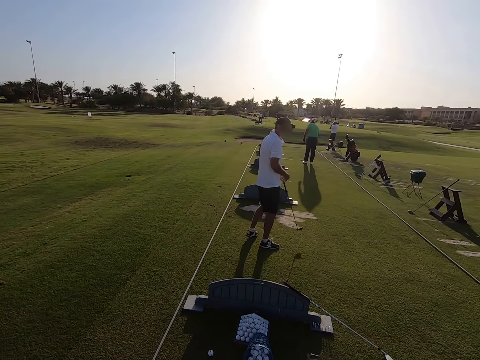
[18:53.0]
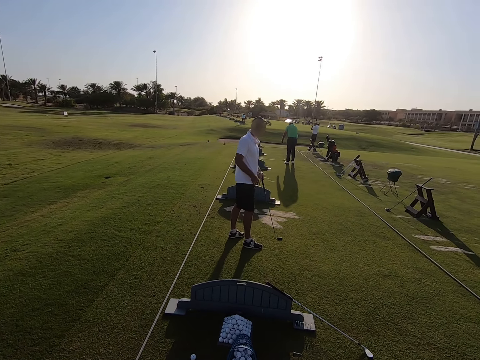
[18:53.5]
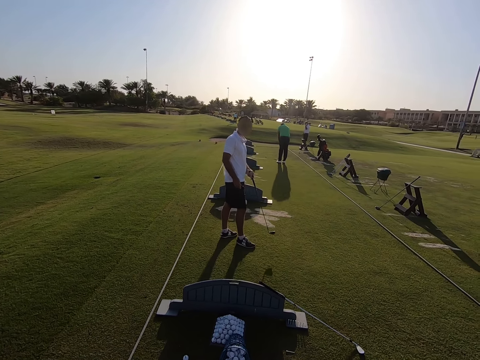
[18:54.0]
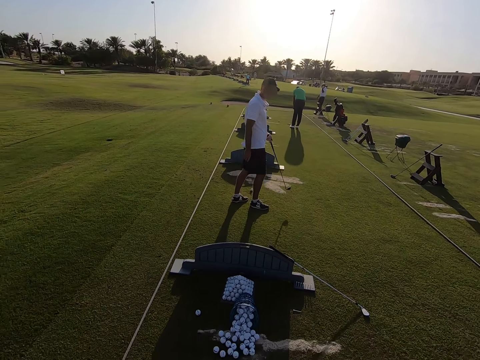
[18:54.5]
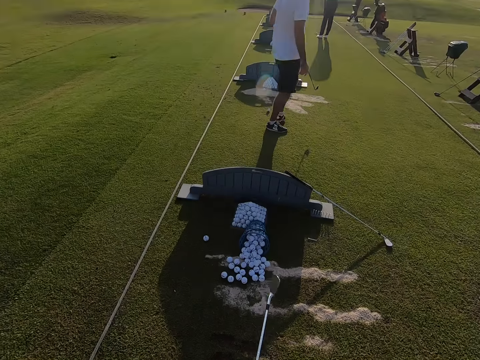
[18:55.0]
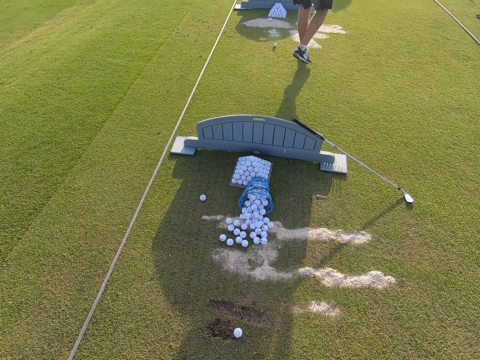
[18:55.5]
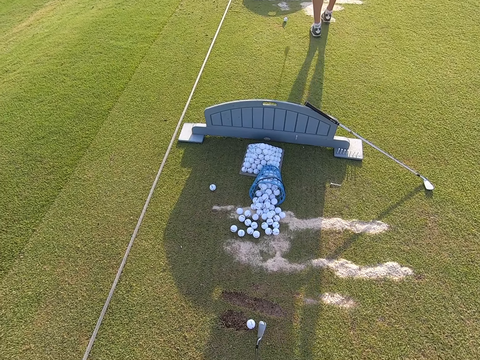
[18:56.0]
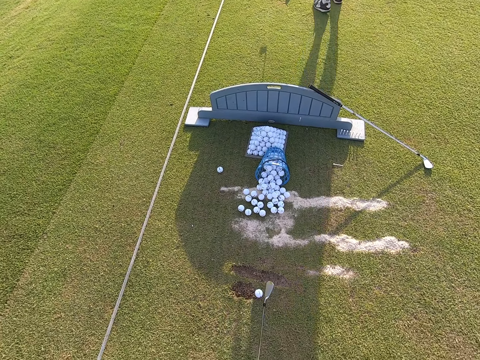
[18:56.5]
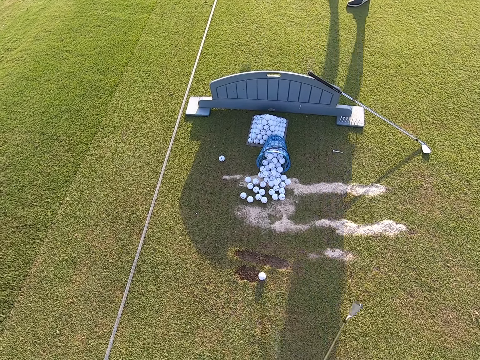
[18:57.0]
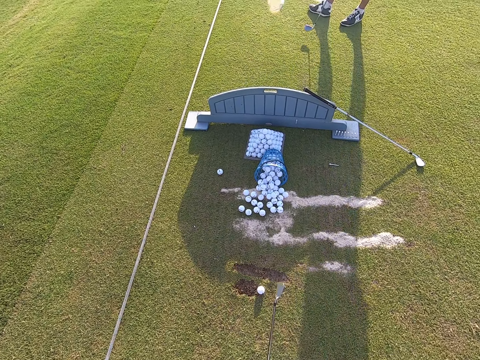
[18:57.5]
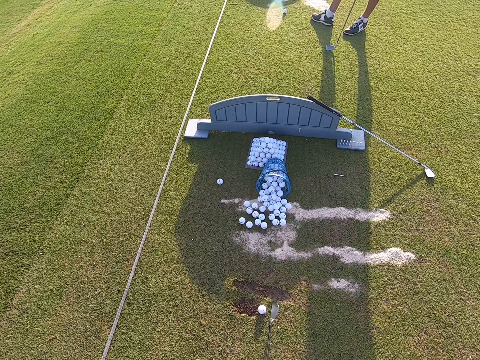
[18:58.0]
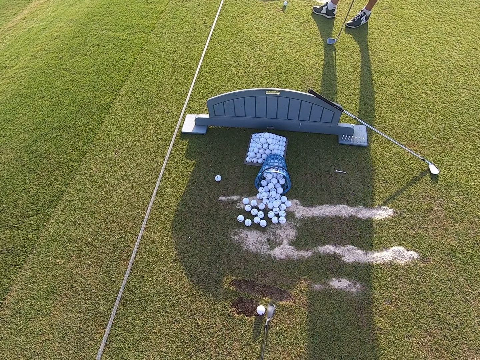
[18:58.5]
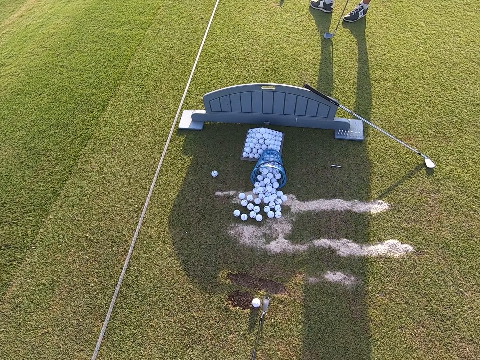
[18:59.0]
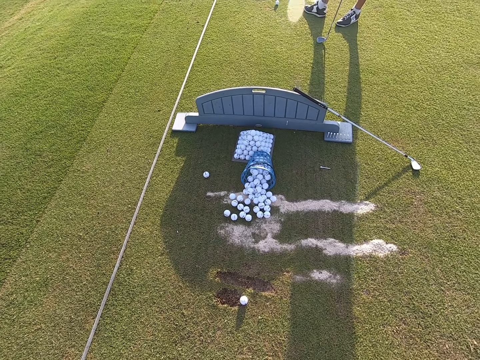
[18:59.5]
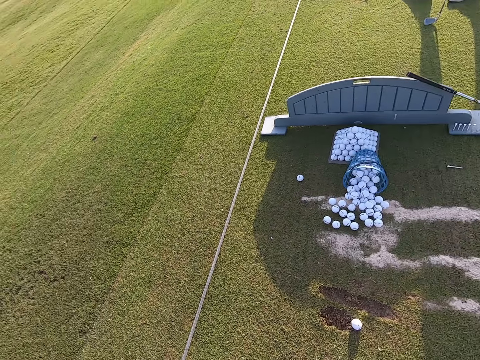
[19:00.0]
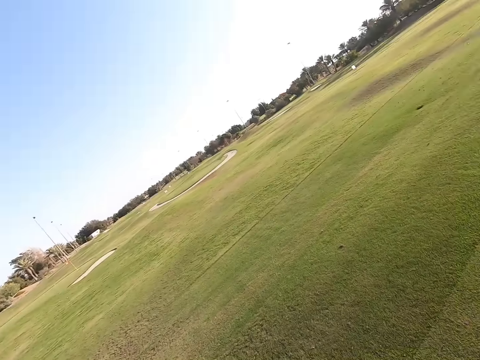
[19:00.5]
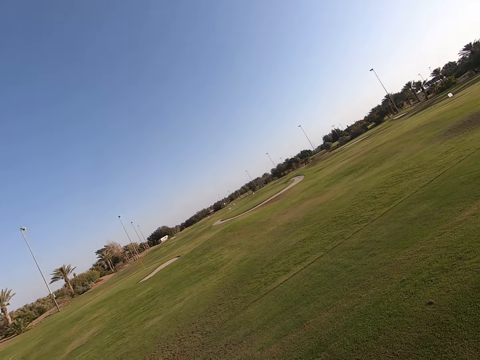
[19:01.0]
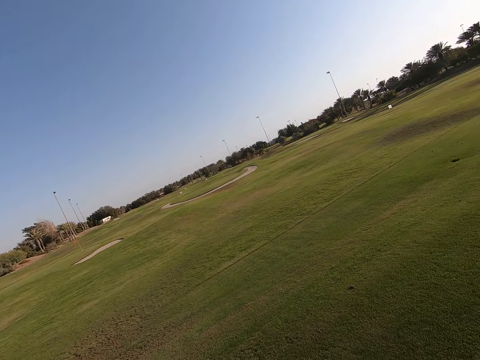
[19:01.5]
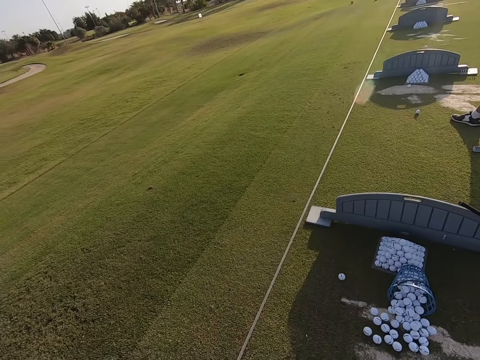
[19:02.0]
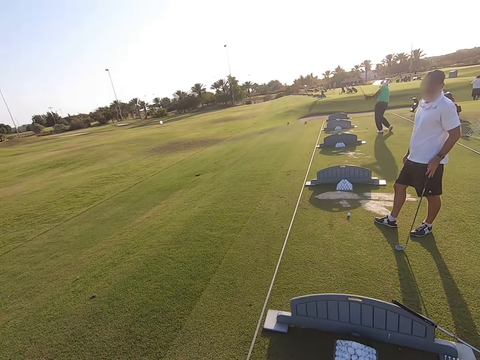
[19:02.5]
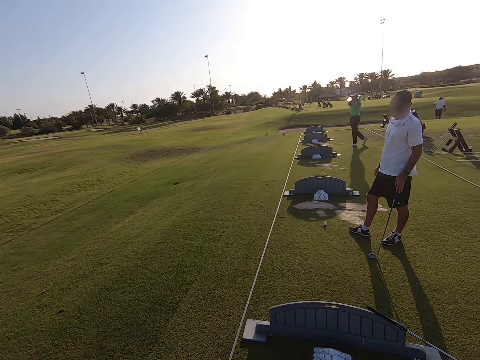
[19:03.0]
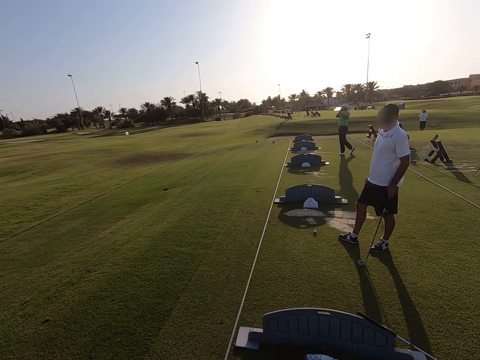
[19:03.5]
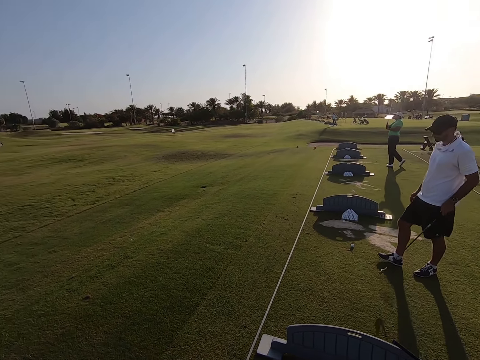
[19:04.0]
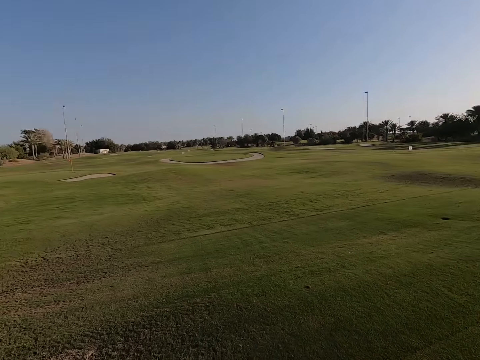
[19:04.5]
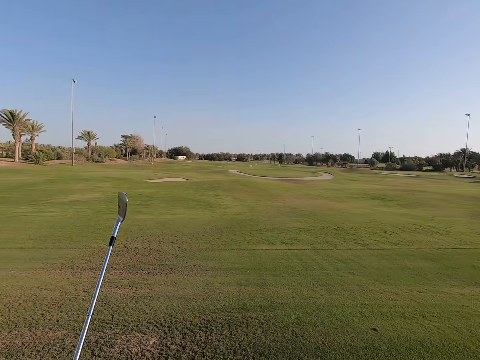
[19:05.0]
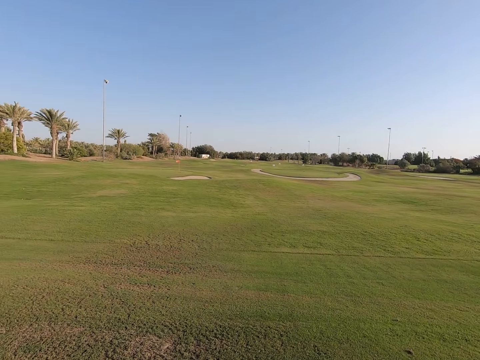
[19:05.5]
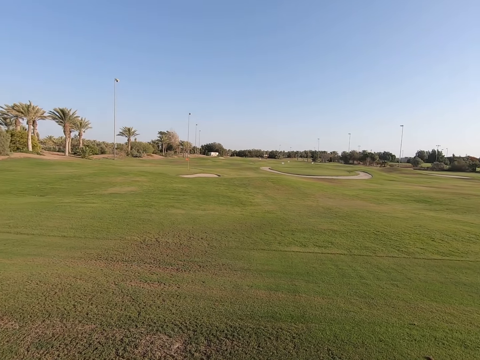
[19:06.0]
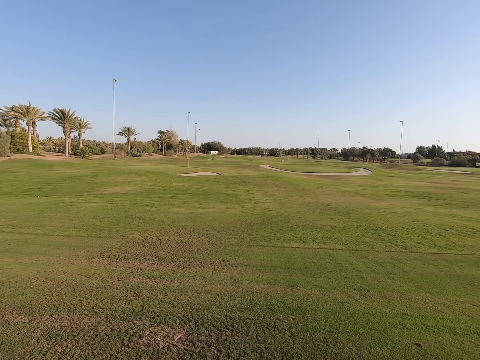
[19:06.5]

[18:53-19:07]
A person looks at the camera wearer and walks around. The camera wearer moves the golf stick. They play the game. They look around. Another person plays the game. The camera wearer looks around.

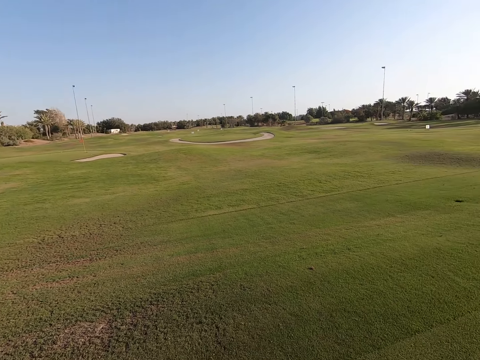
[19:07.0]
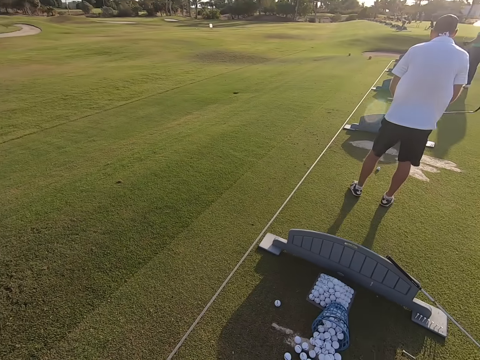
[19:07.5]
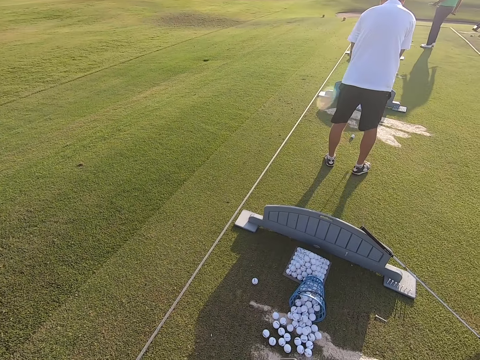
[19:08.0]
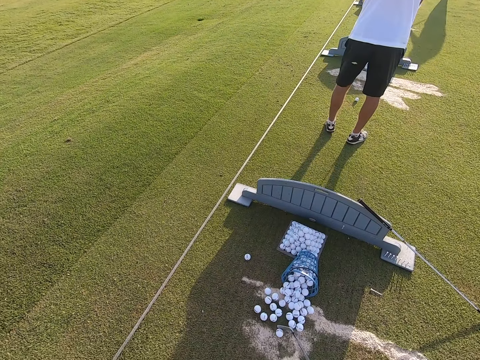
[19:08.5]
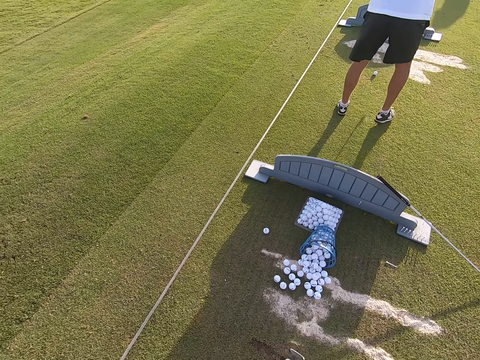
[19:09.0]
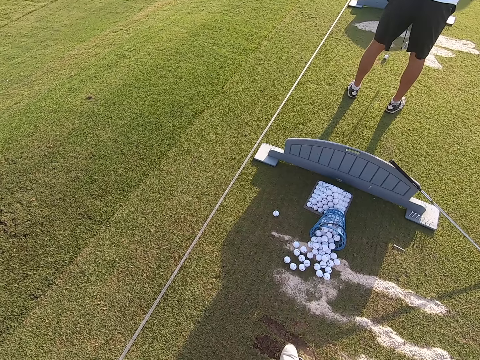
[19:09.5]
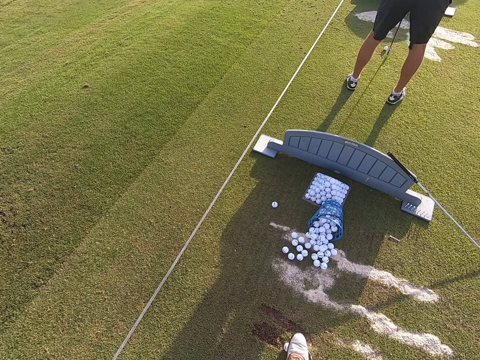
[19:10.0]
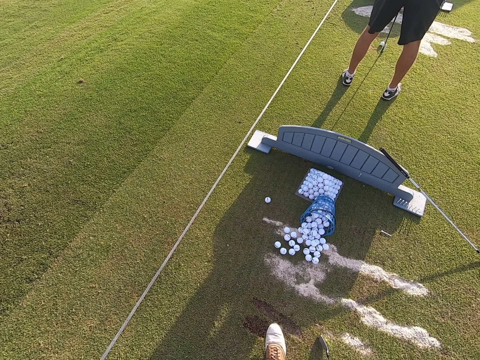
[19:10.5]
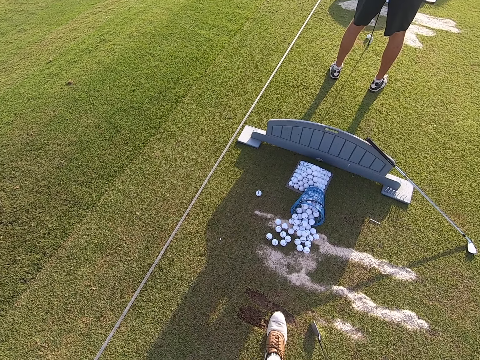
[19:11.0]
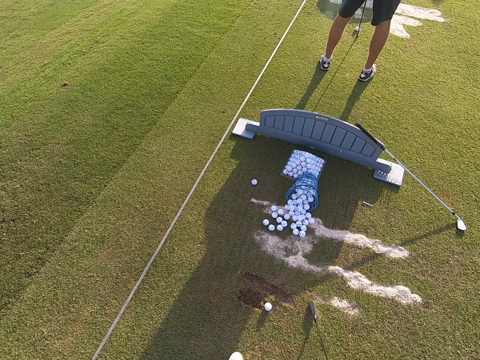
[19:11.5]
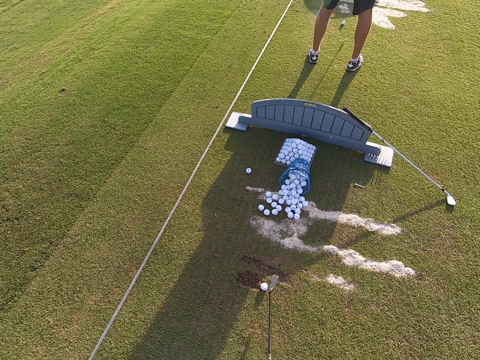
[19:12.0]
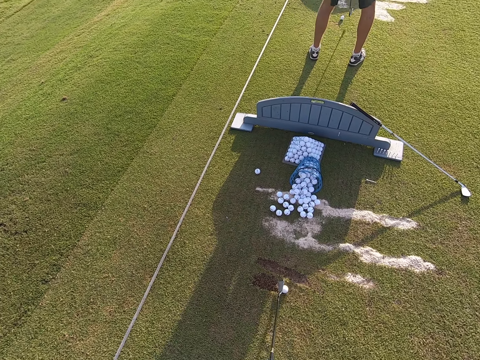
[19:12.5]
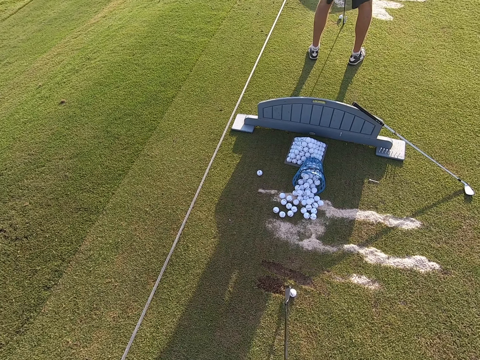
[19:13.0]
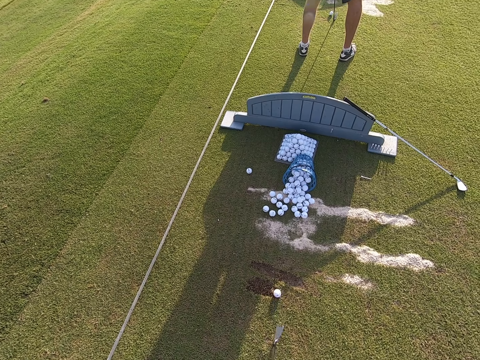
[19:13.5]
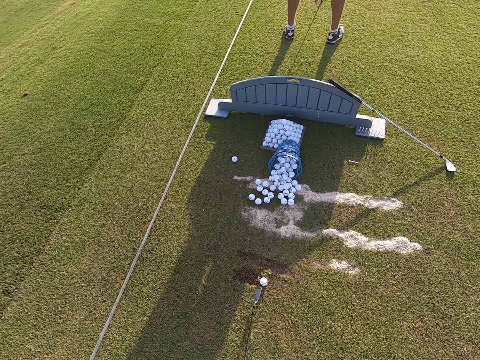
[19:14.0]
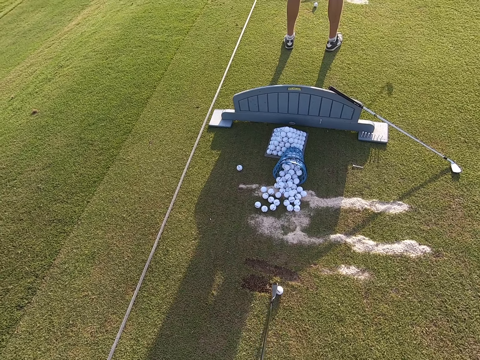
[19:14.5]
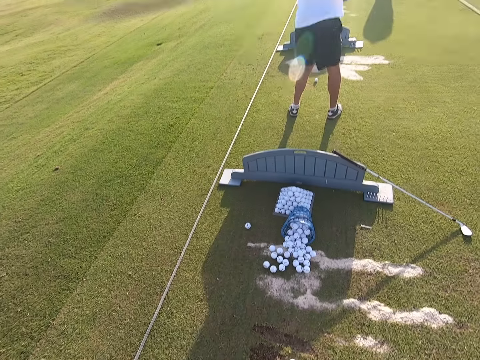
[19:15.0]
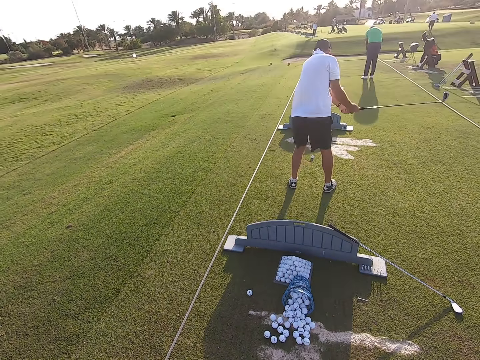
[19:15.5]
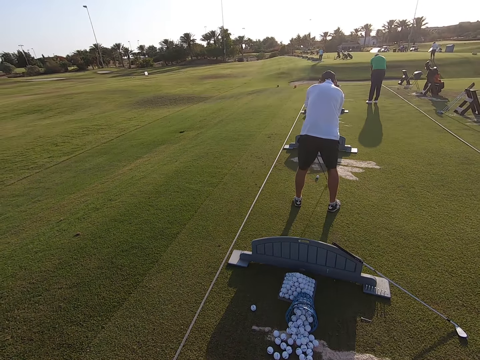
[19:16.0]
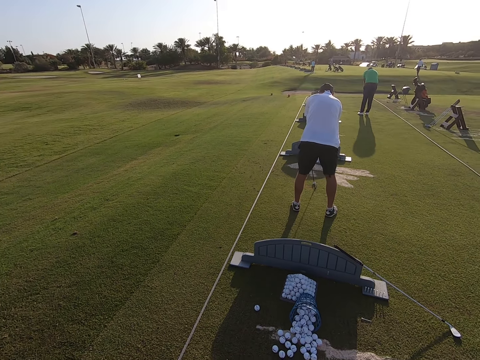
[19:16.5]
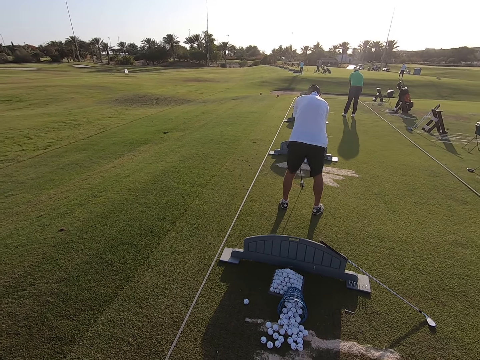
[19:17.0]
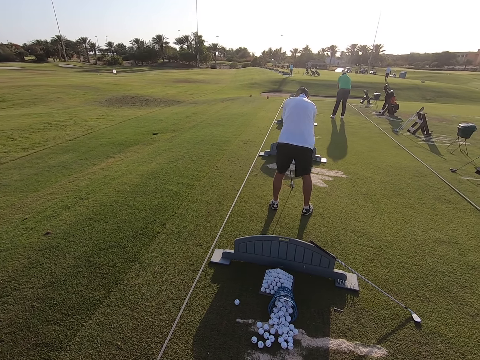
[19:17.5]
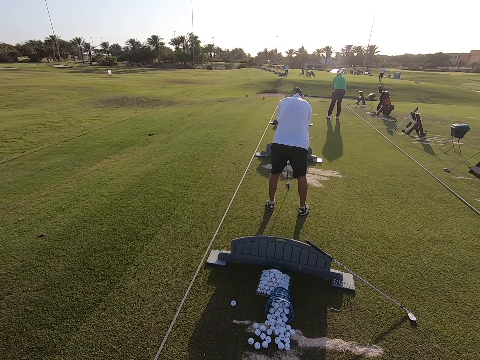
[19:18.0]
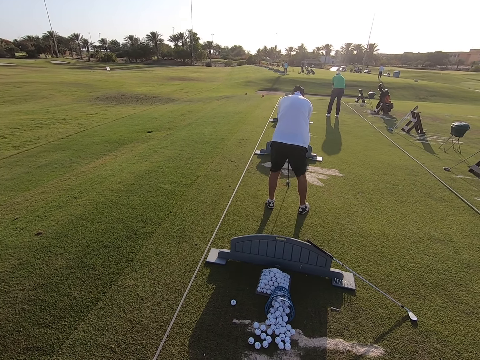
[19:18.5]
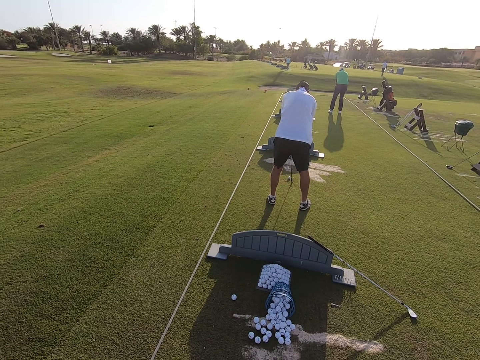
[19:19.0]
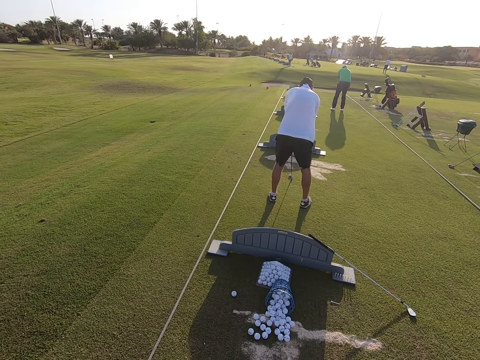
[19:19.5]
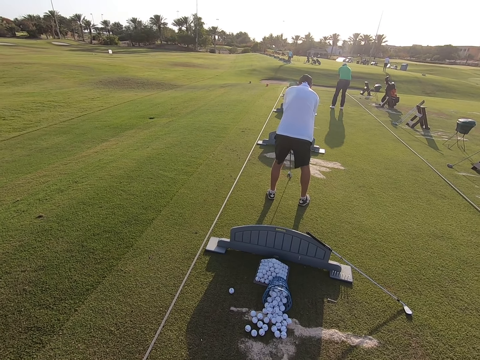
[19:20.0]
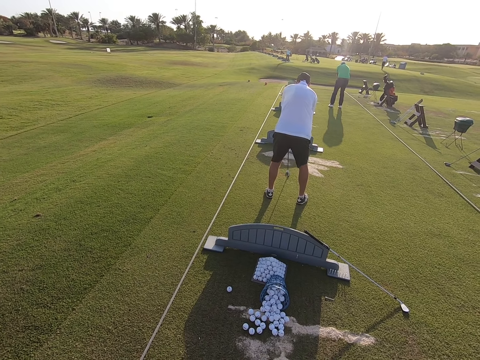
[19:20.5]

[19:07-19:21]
A person moves the legs. The camera wearer rolls the golf ball with feet on the ground. They step on the golf ball. They move the leg. They nip the golf ball with a golf stick on the ground. The person moves the golf stick. The person positions the golf ball on the ground.
